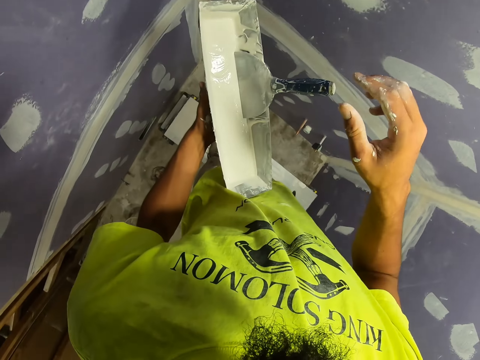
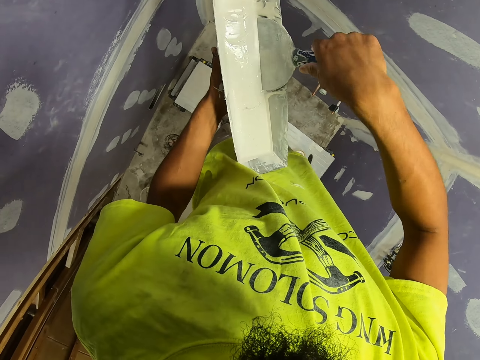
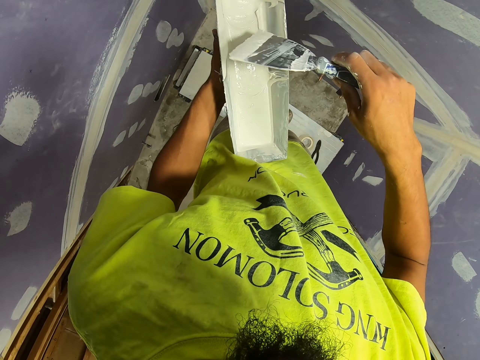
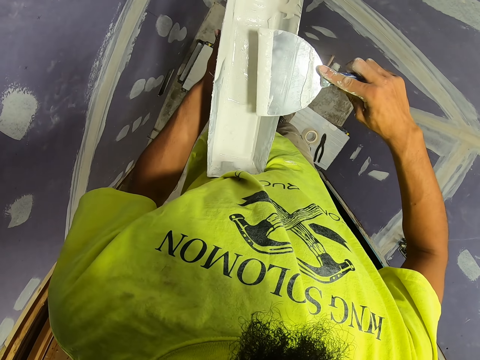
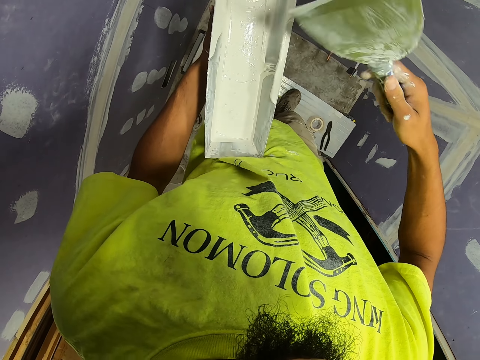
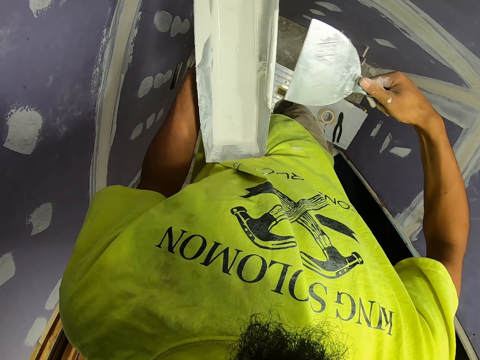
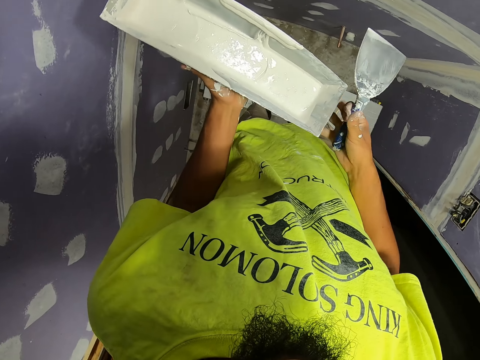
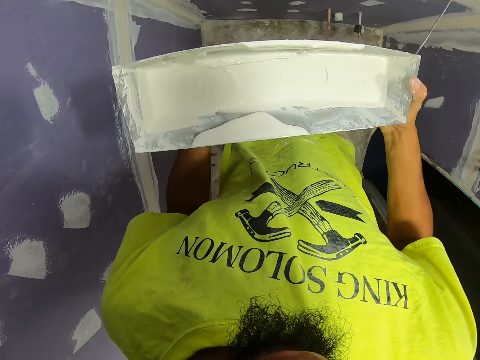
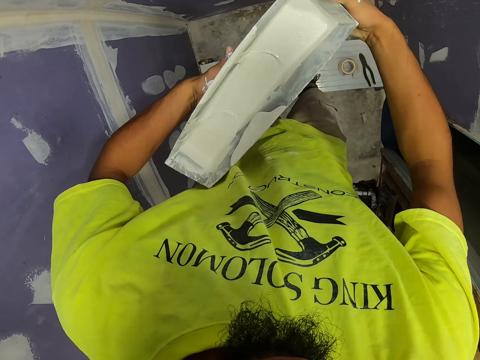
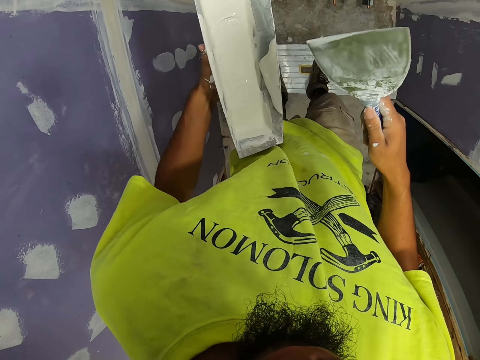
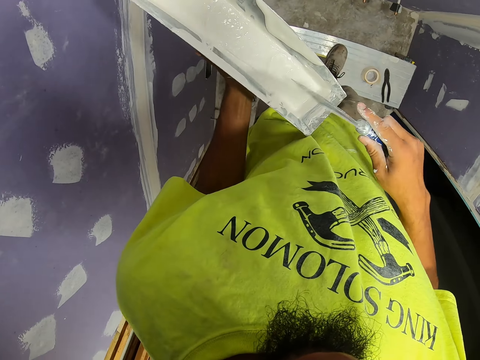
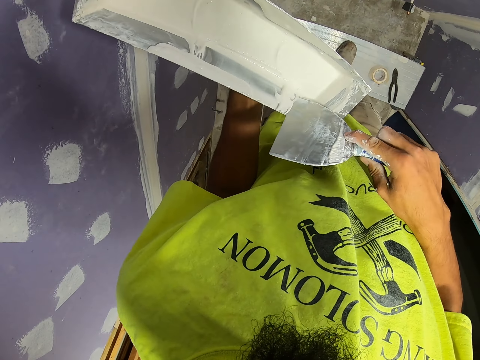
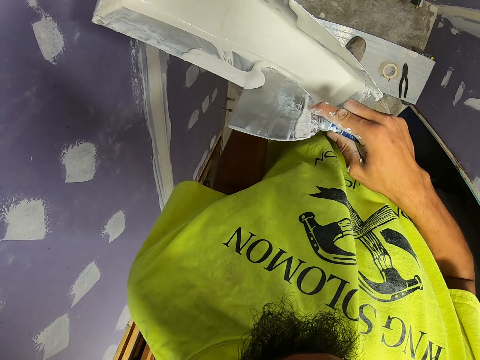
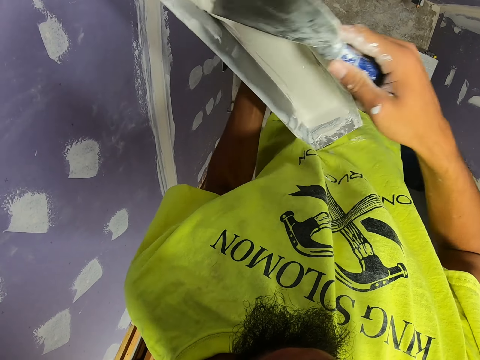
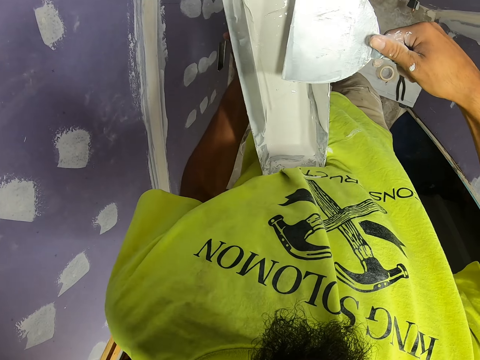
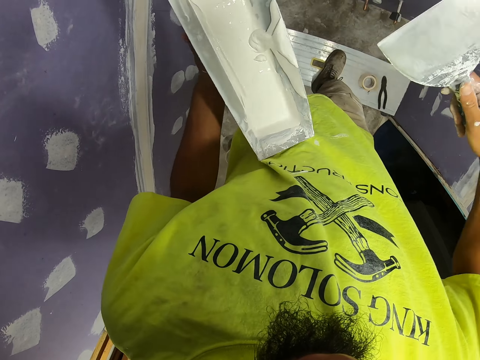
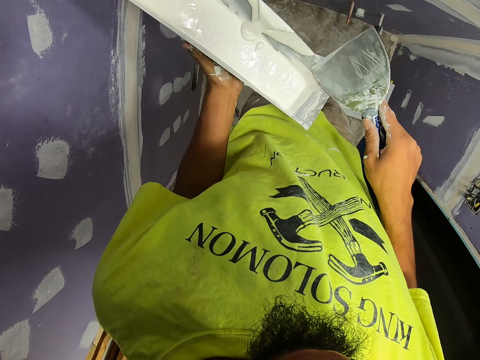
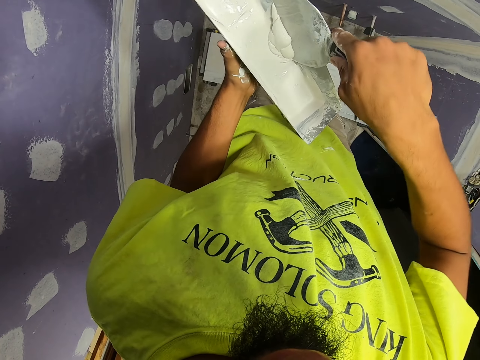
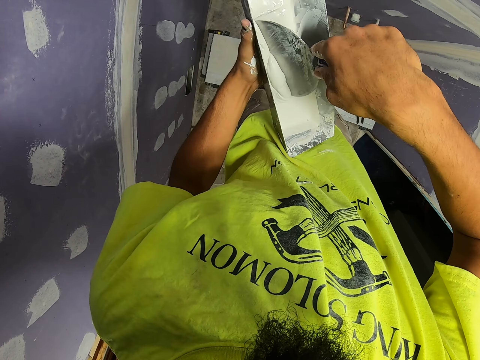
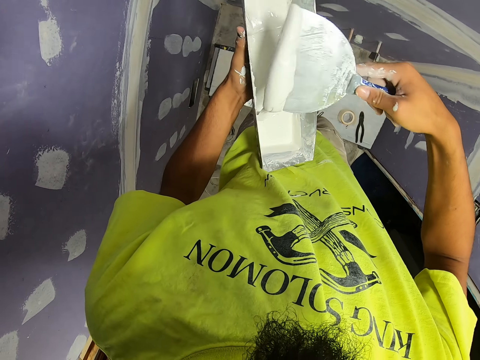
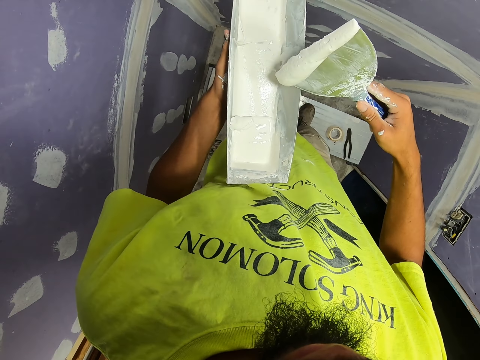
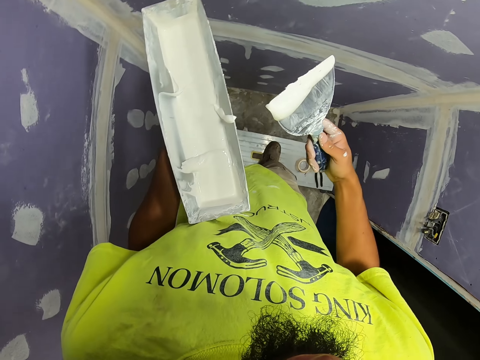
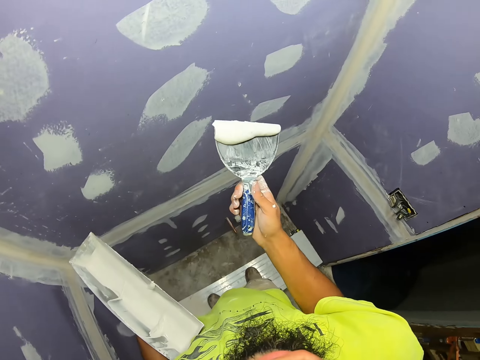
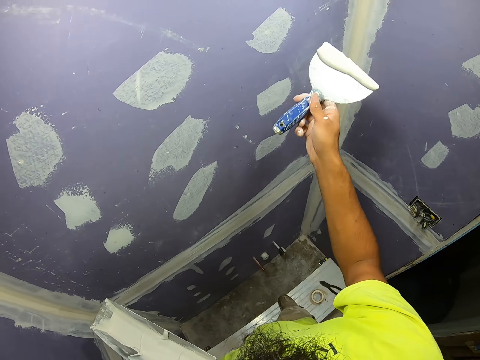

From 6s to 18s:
The camera wearer picks paint with something. They pick the paint brush. They remove the excess paint. They remove the excess paint again.

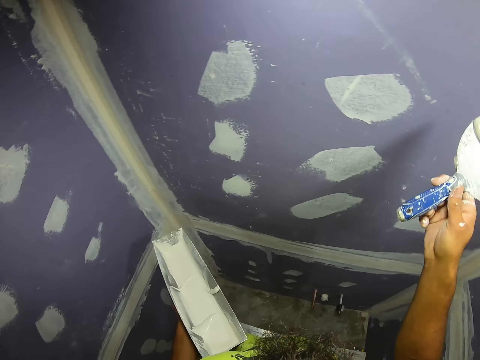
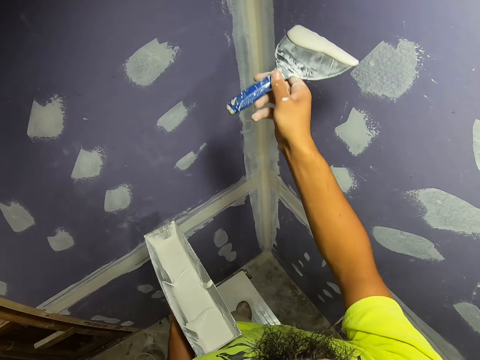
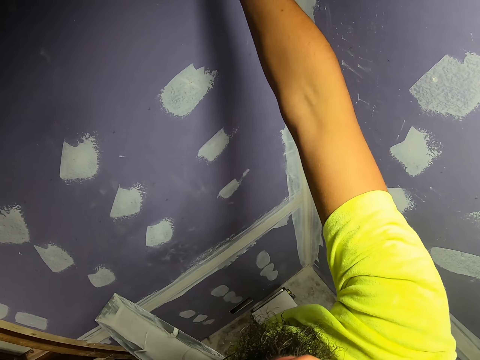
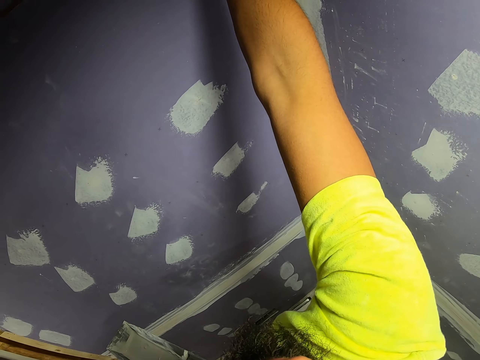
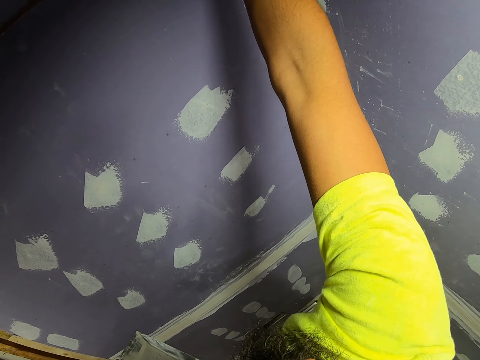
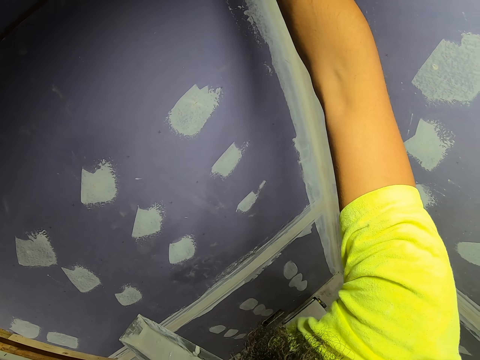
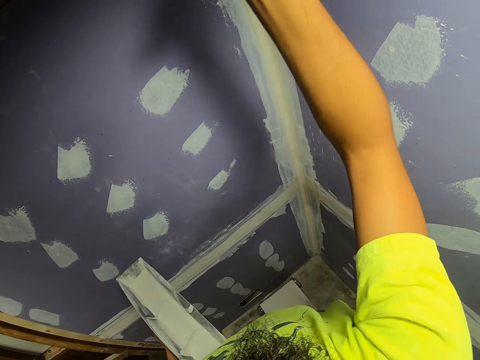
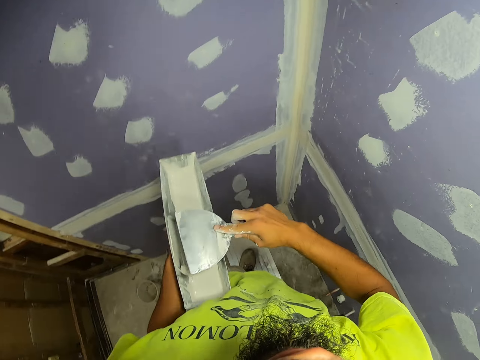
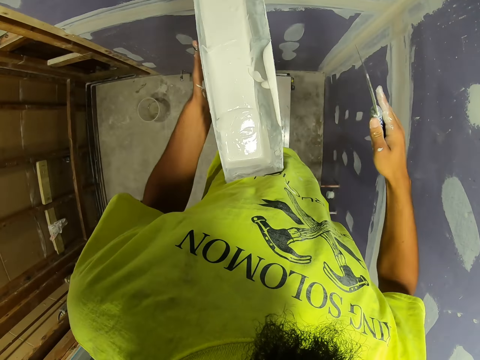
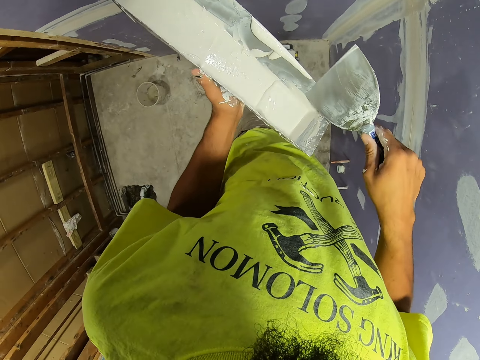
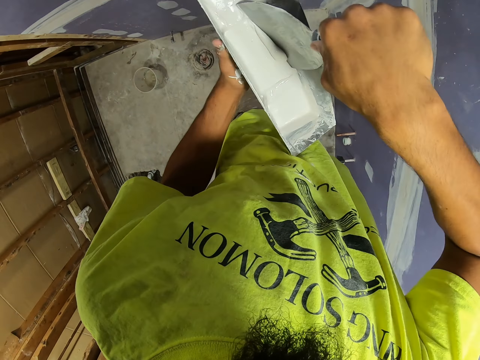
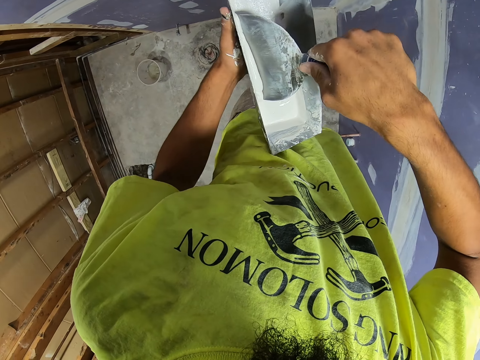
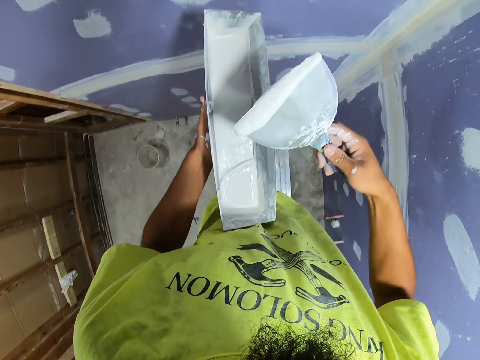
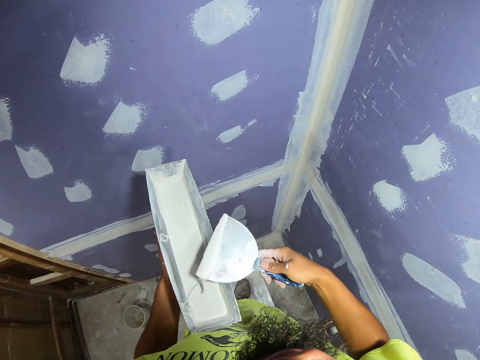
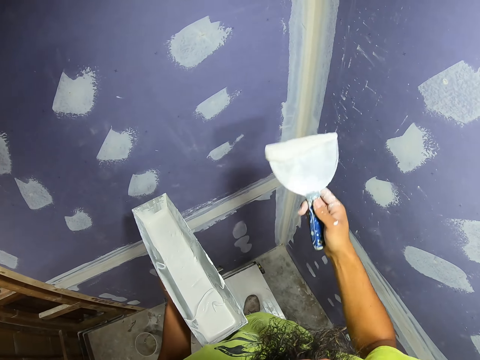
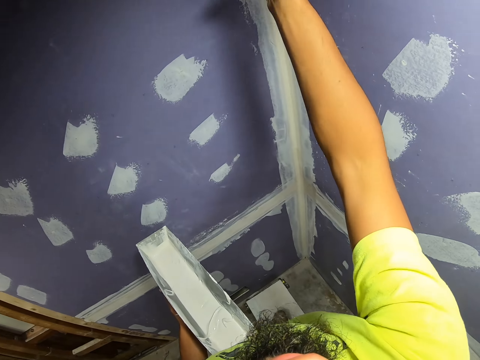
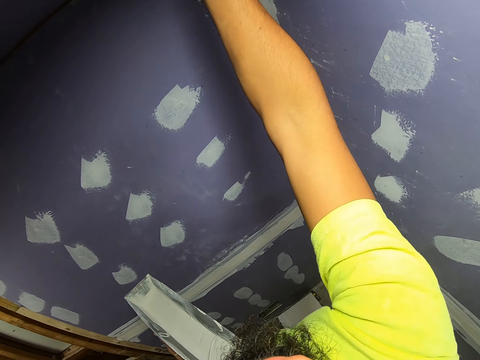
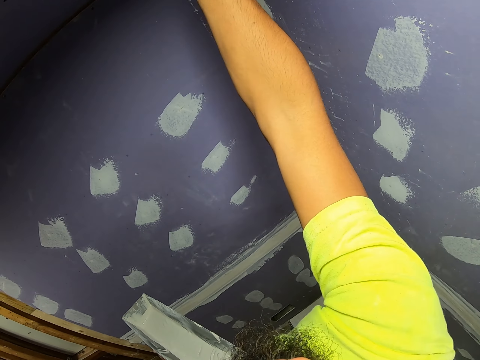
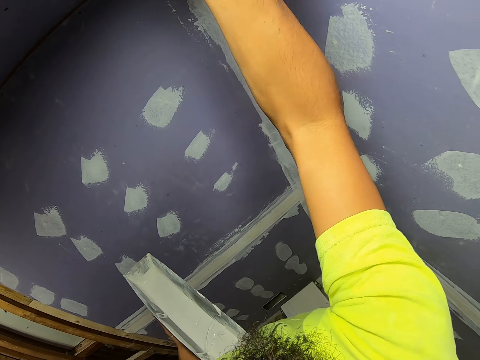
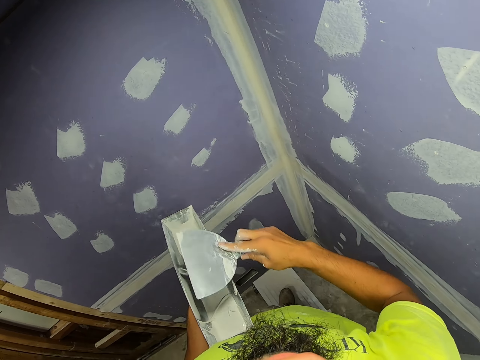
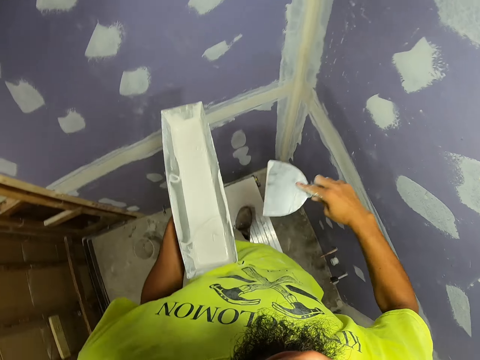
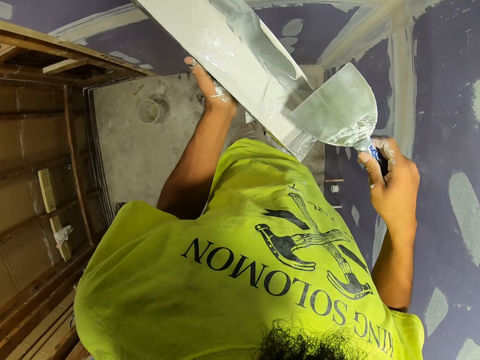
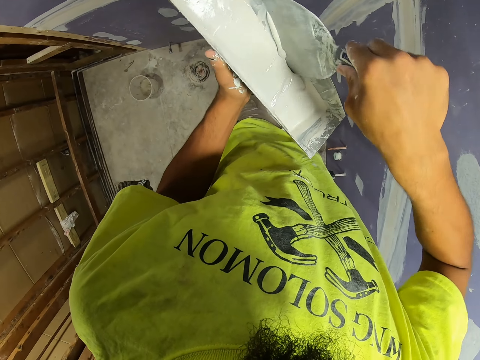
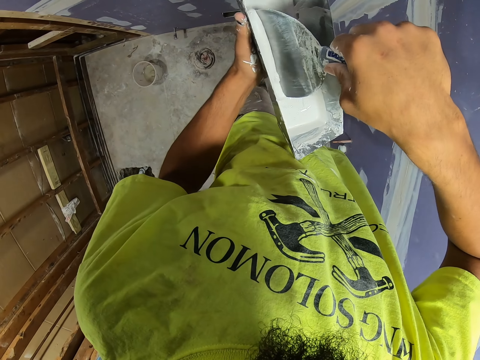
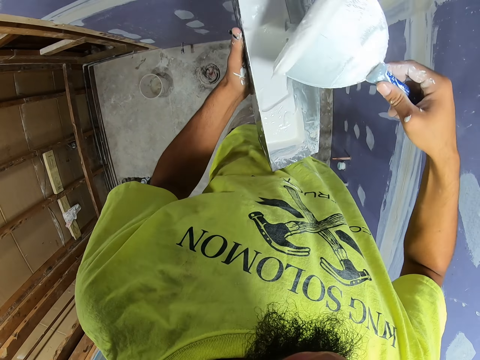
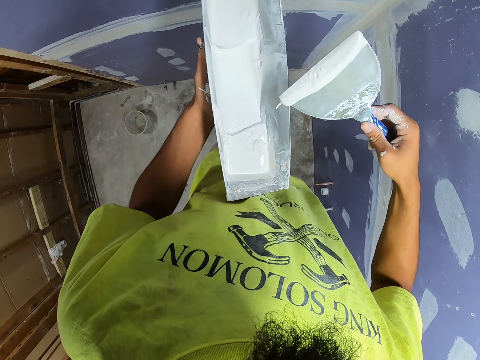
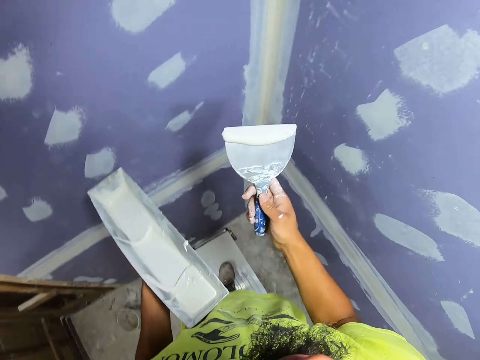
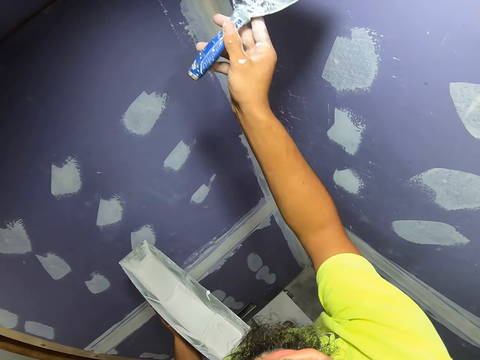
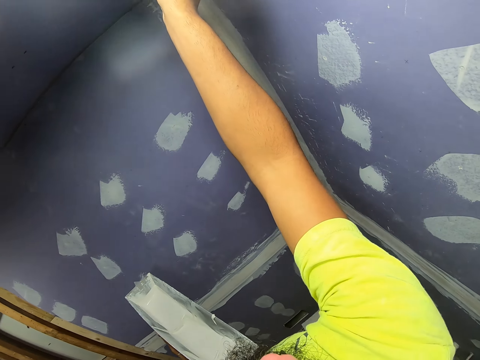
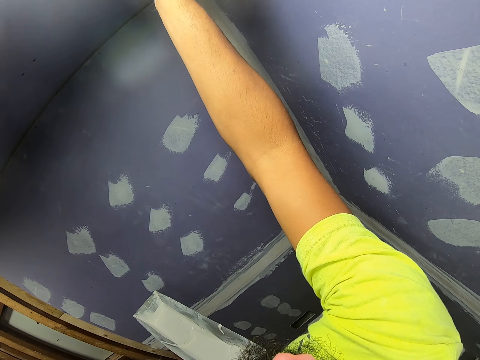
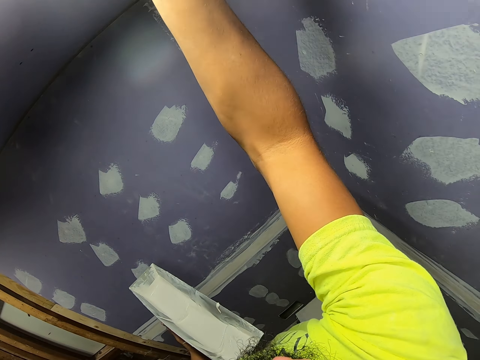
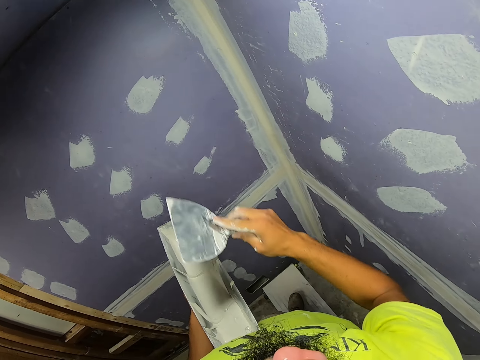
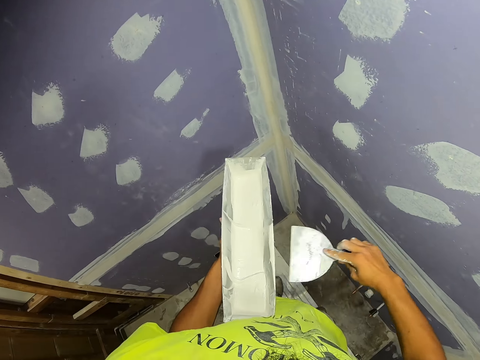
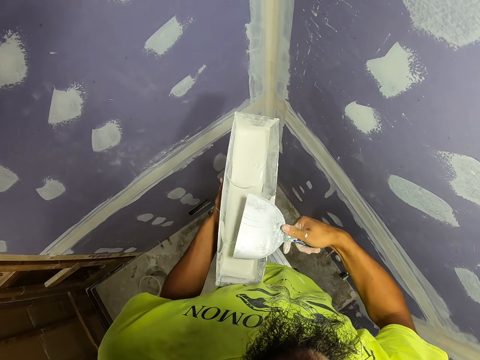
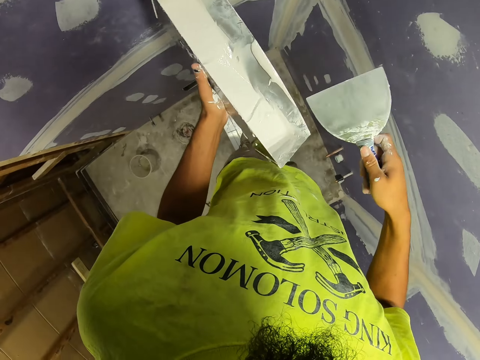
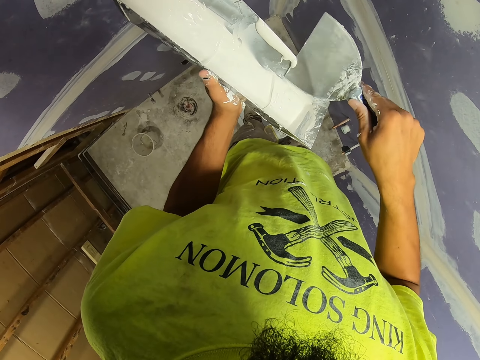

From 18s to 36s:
The camera wearer paints the wall. They remove the excess paint. They scoop the paint. They paint the wall. They remove the excess paint. They scoop the paint. They paint the wall. They remove the excess paint.
